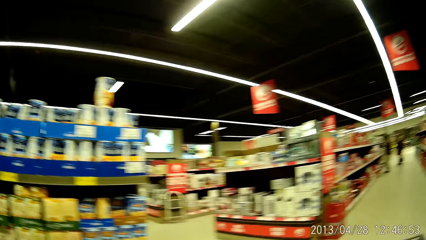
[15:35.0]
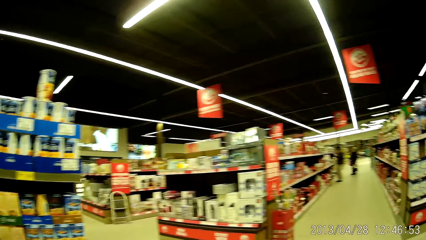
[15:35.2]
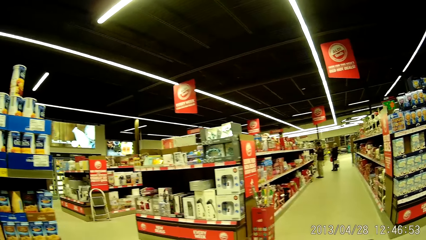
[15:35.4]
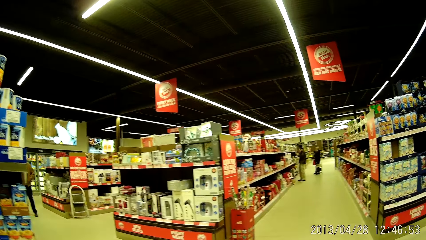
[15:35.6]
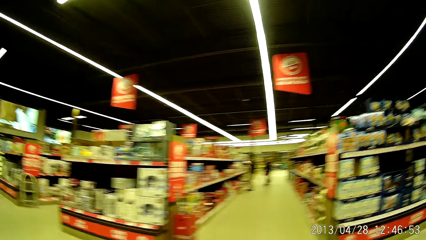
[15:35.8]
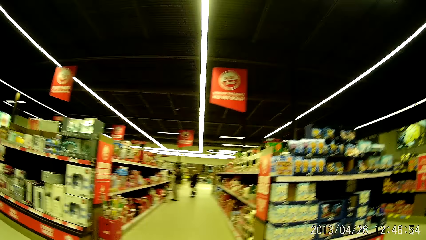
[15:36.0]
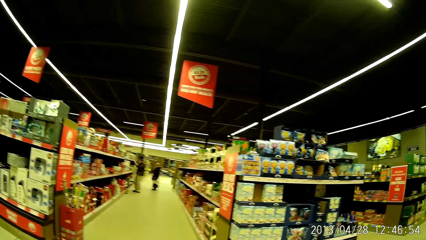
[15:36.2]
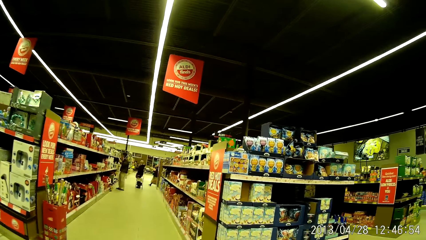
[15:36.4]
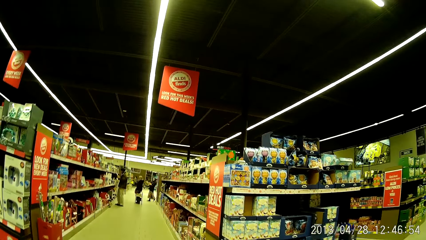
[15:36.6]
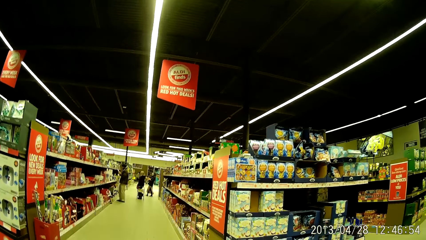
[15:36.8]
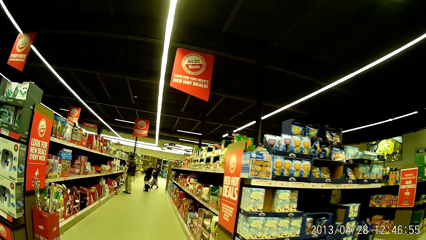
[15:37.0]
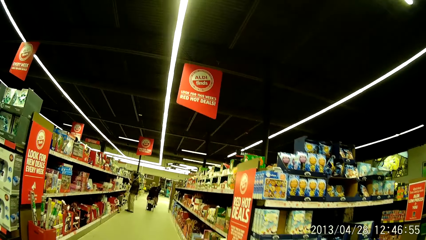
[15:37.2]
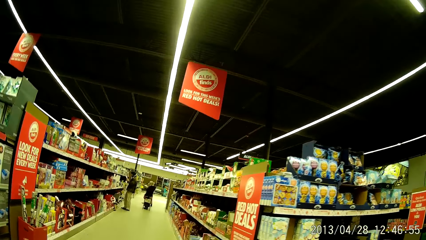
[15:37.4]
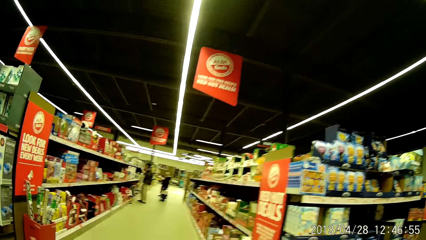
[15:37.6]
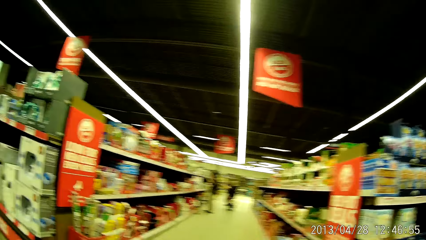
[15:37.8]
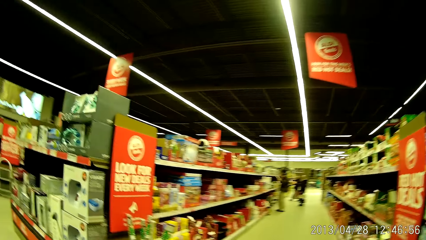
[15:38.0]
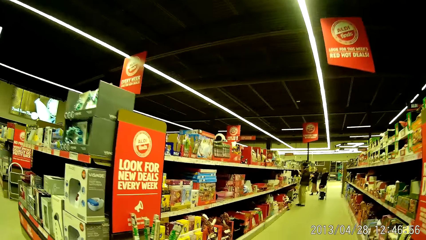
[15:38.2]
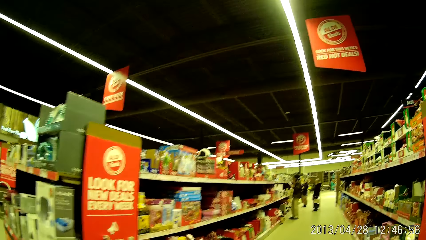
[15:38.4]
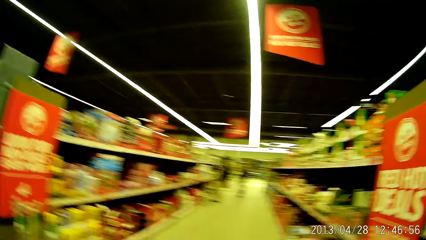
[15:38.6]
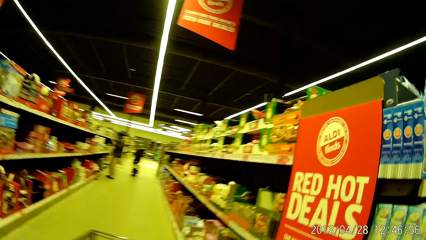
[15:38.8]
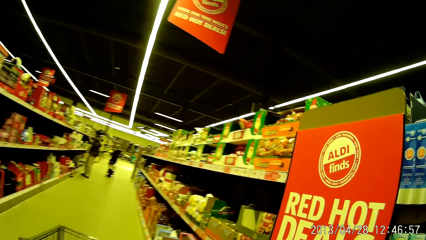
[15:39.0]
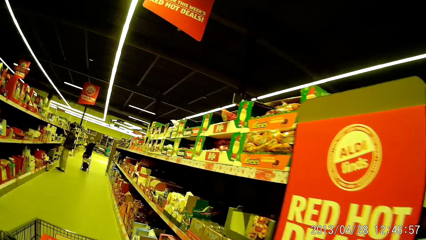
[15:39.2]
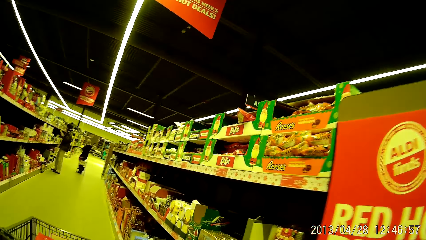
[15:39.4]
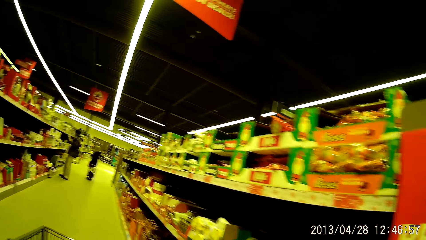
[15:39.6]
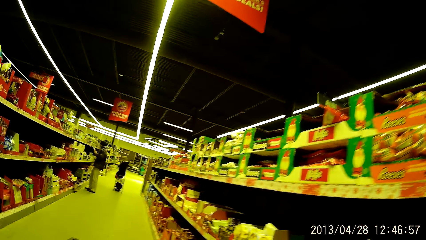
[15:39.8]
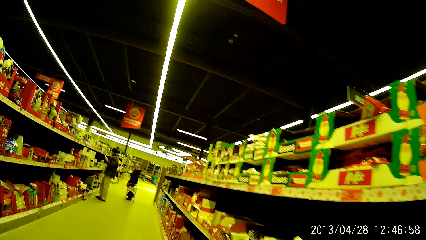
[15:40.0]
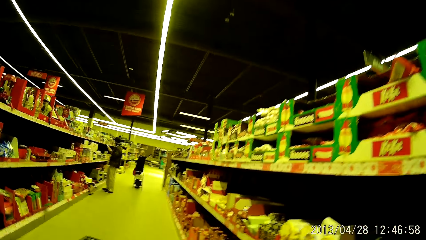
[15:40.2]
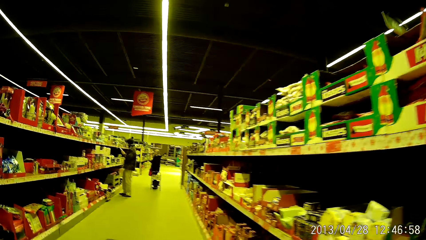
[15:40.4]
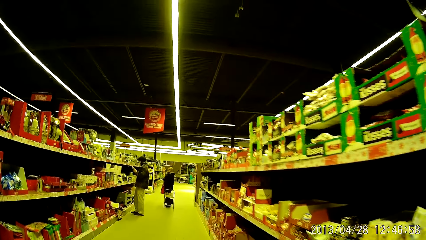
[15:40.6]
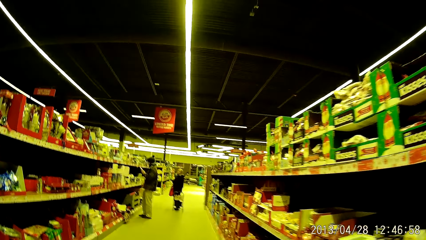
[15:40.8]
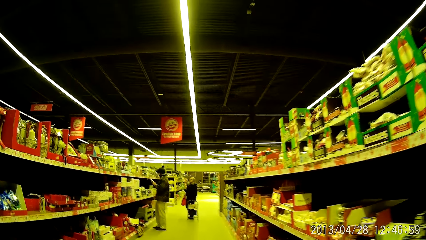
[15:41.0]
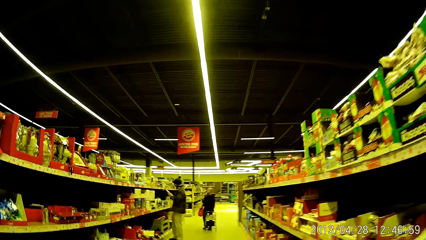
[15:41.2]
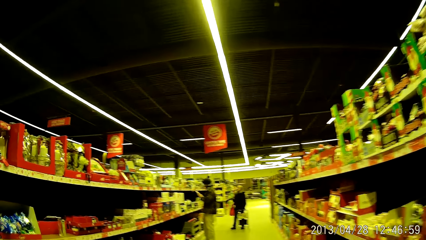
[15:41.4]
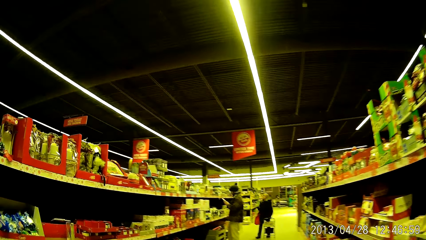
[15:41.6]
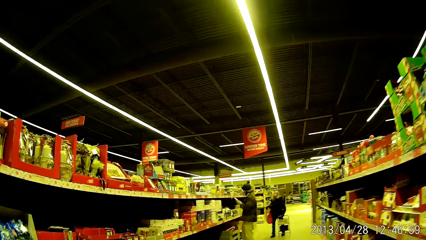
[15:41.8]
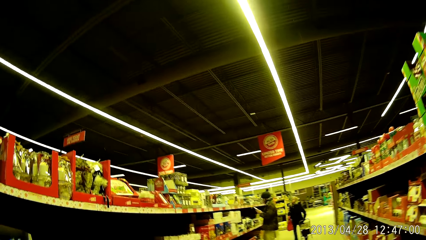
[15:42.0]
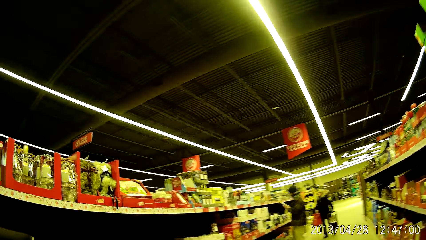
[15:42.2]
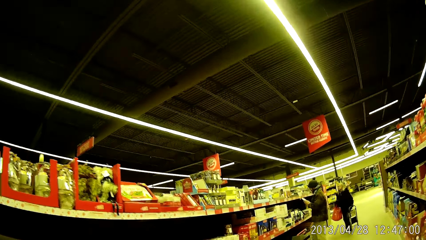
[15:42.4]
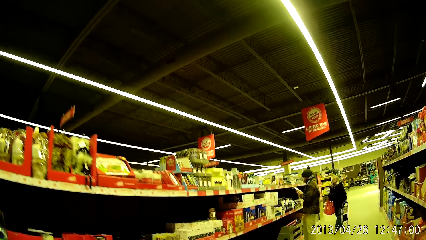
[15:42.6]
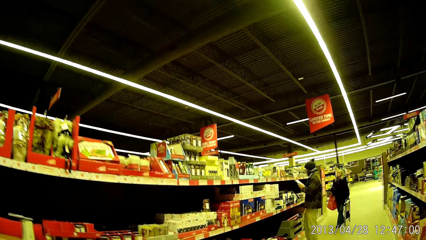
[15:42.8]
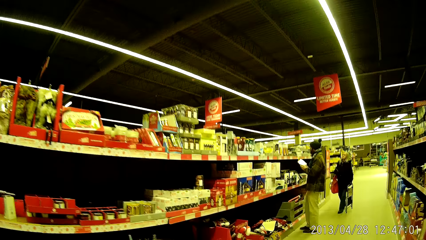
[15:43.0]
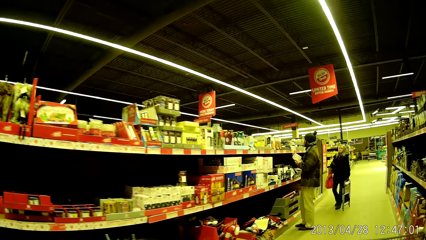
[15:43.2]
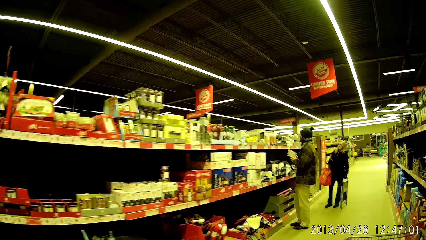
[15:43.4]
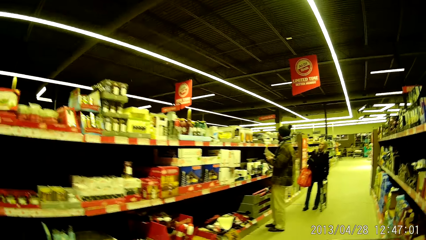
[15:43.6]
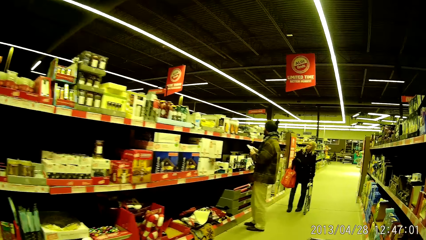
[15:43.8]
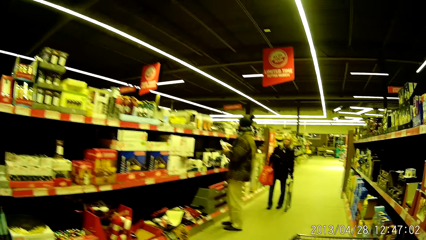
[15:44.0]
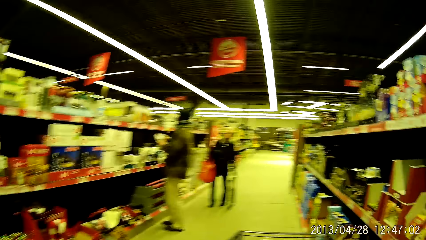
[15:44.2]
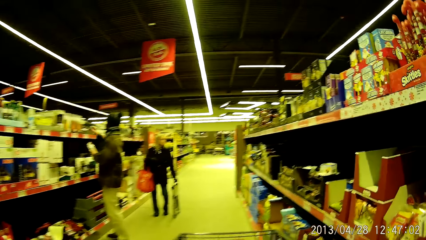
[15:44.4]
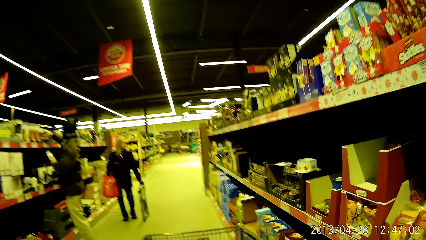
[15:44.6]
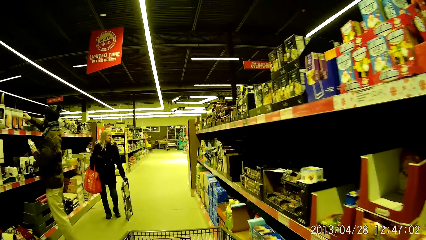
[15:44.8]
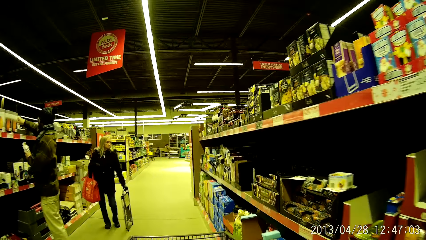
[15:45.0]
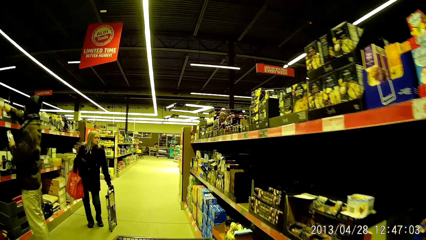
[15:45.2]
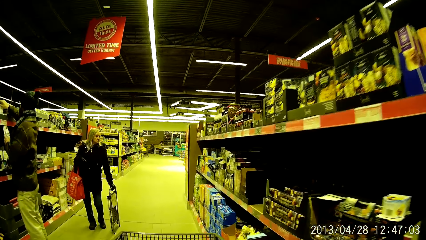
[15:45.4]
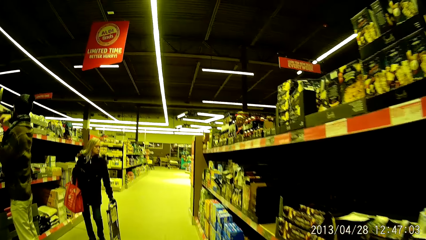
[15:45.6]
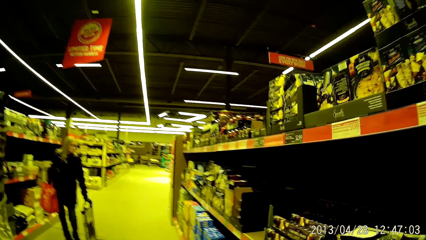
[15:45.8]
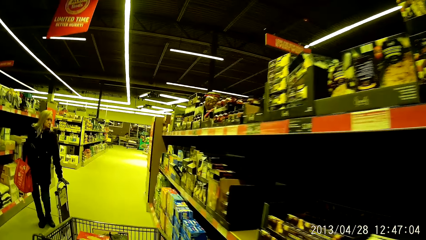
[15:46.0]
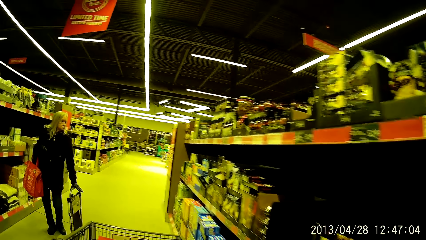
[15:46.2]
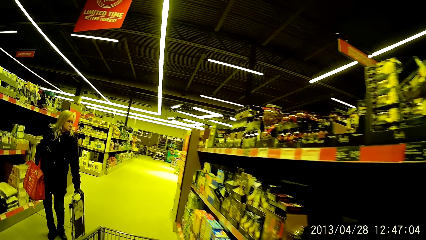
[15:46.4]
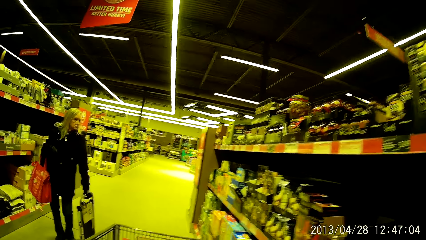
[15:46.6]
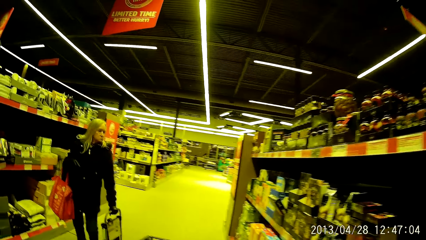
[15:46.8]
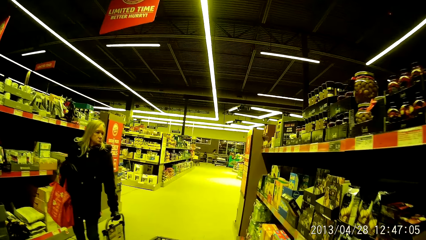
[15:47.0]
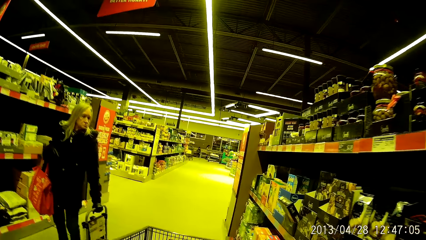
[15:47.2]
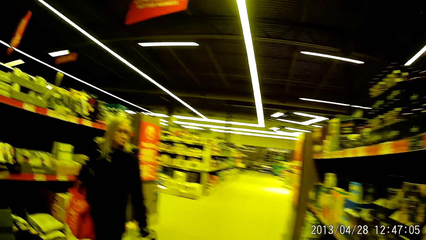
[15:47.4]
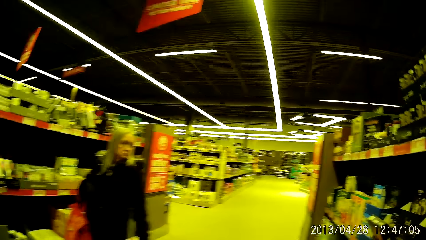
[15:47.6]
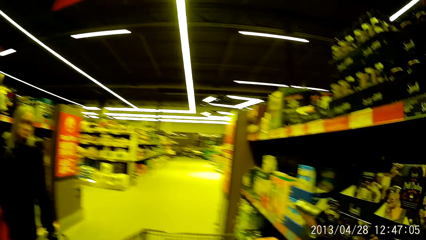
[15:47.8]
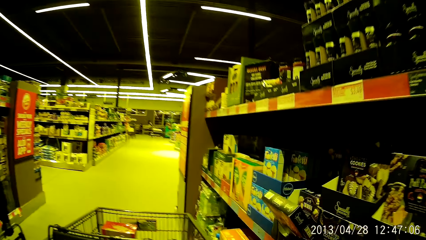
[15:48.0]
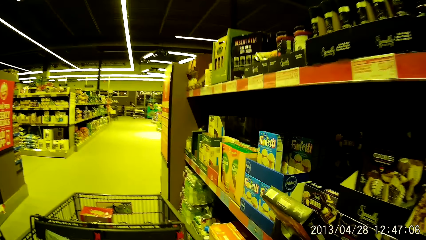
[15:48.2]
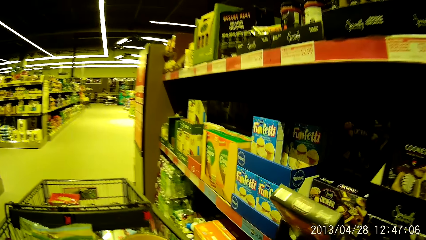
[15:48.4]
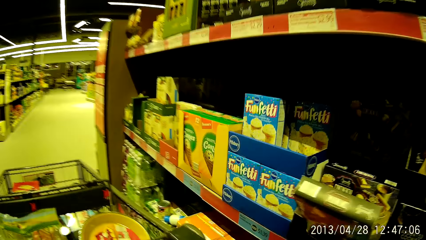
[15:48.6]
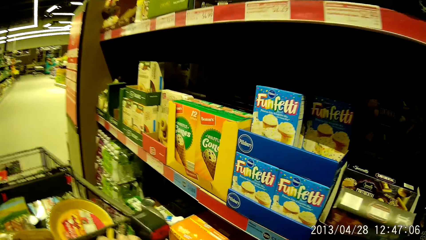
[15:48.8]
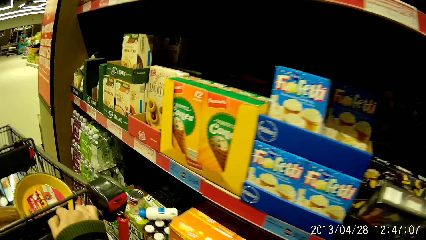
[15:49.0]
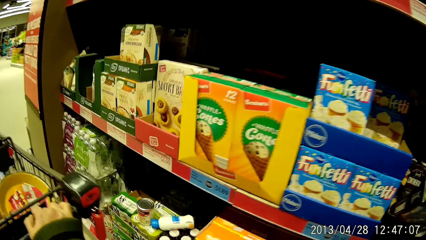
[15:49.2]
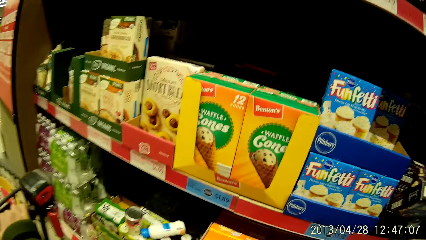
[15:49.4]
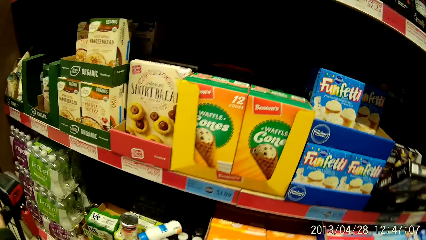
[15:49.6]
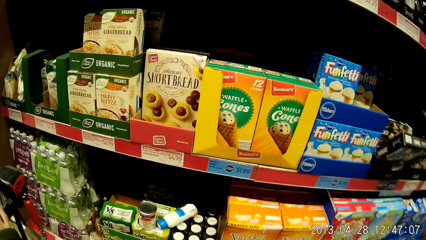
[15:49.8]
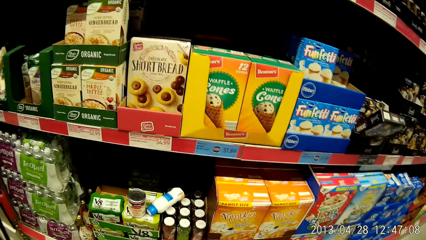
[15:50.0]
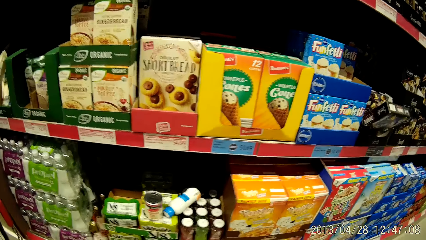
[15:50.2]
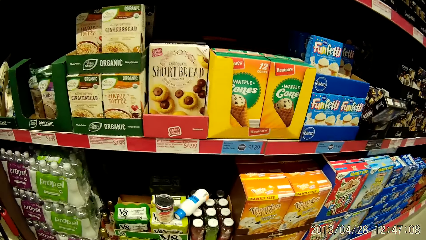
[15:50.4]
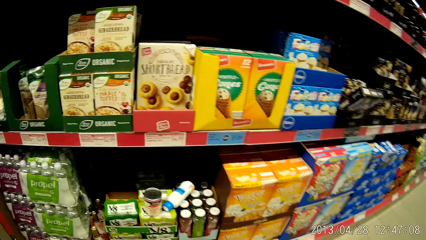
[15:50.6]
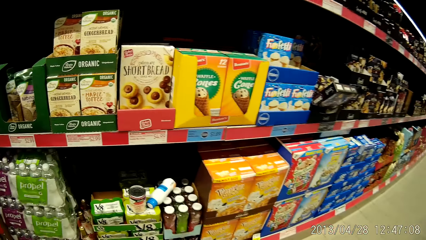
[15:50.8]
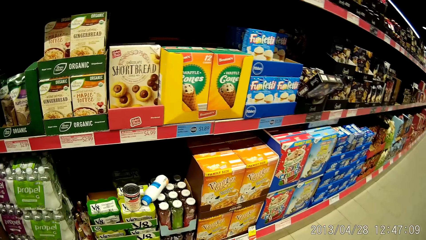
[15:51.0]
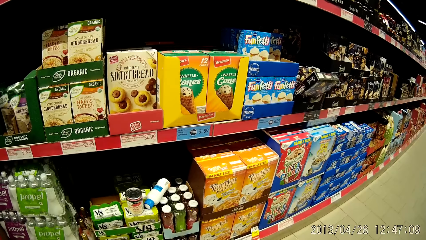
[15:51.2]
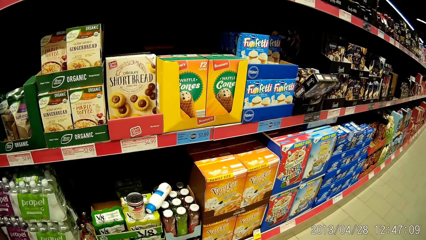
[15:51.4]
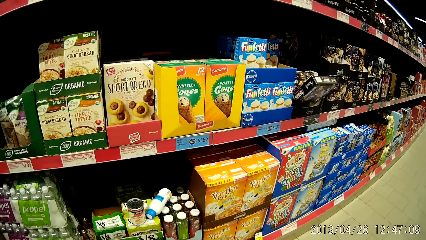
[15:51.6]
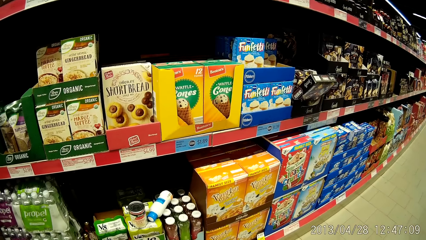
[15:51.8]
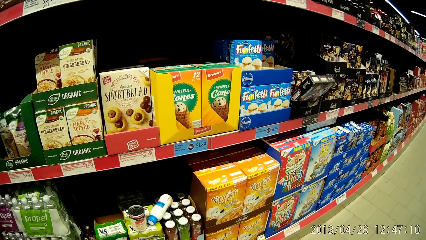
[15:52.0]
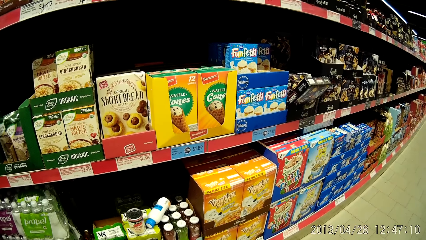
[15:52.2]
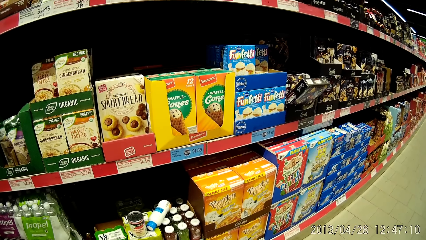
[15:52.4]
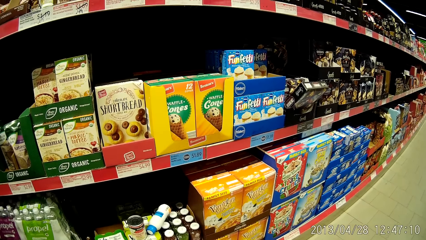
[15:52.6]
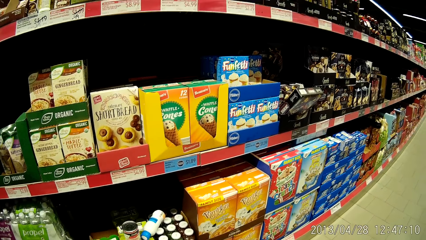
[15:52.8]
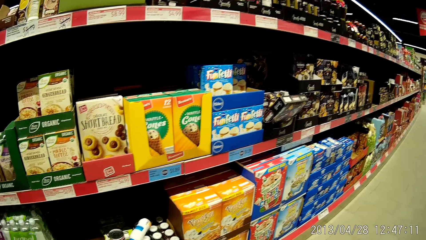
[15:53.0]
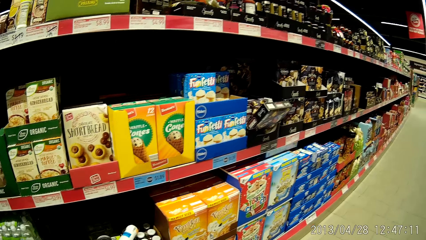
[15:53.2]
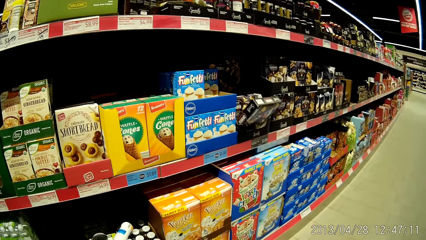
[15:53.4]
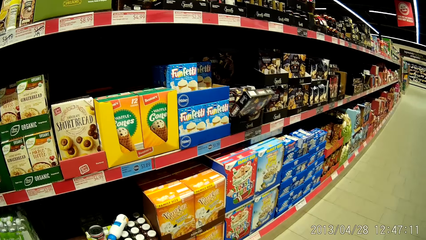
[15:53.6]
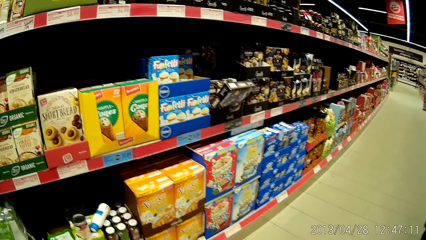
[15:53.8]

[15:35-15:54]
The camera wearer pushes the trolley forward. They stare at the shelf.
